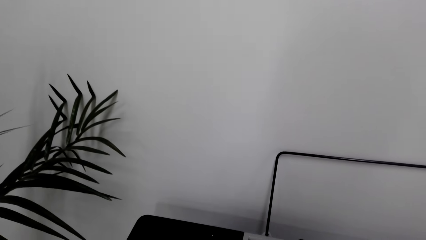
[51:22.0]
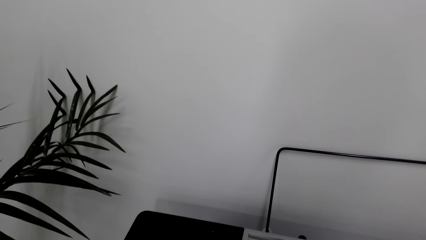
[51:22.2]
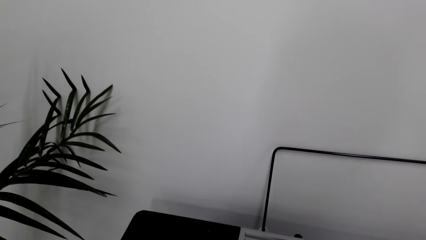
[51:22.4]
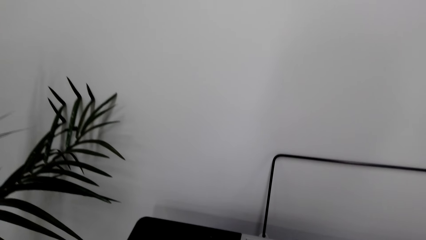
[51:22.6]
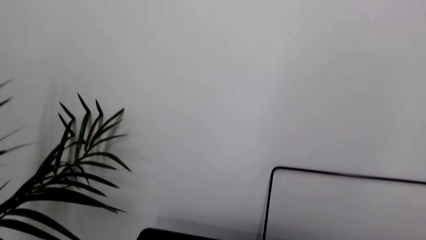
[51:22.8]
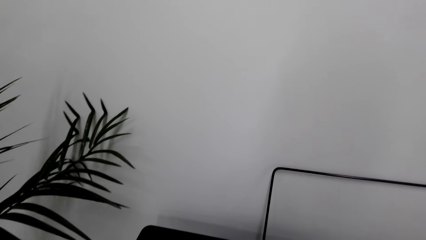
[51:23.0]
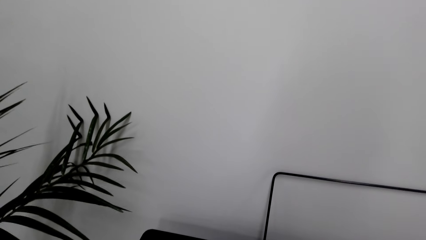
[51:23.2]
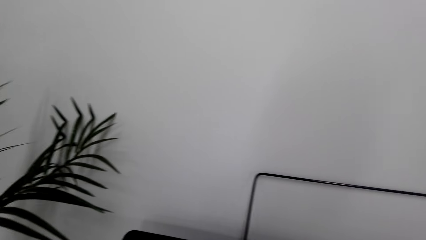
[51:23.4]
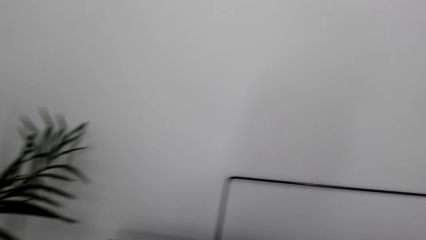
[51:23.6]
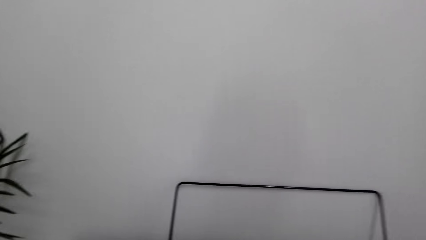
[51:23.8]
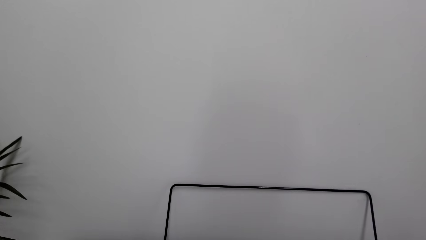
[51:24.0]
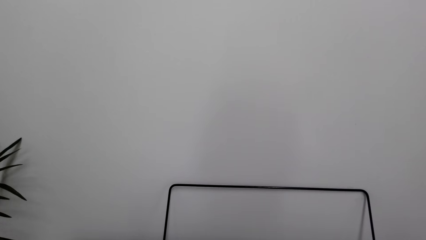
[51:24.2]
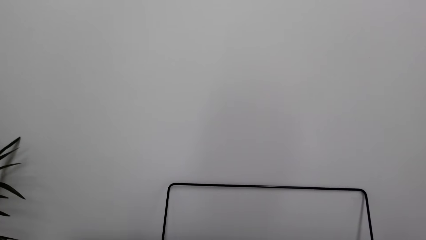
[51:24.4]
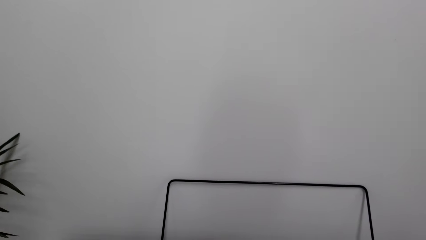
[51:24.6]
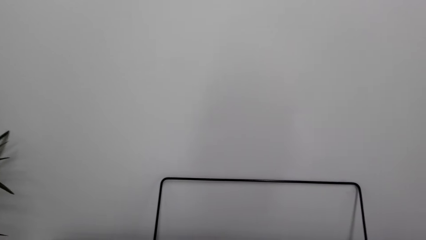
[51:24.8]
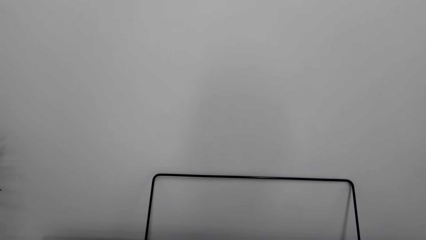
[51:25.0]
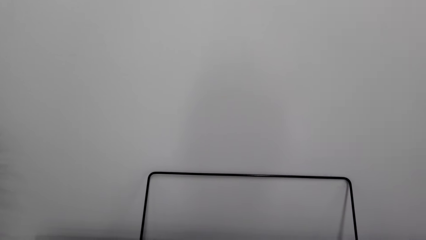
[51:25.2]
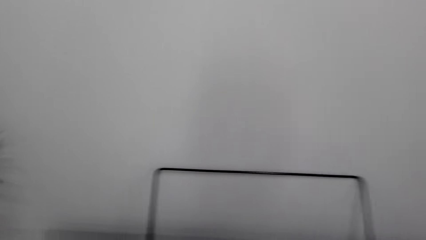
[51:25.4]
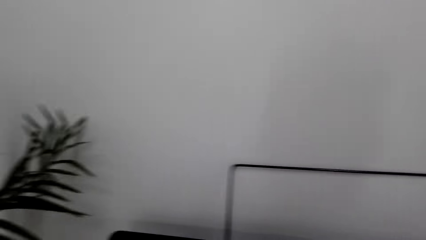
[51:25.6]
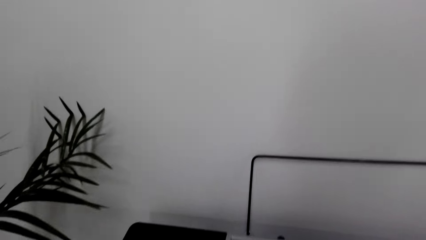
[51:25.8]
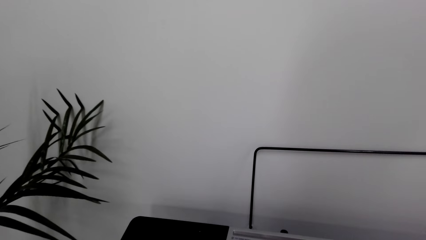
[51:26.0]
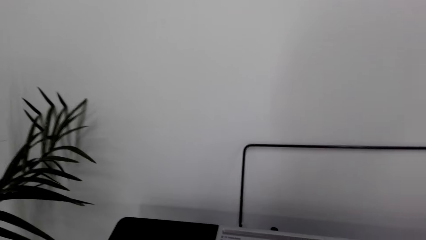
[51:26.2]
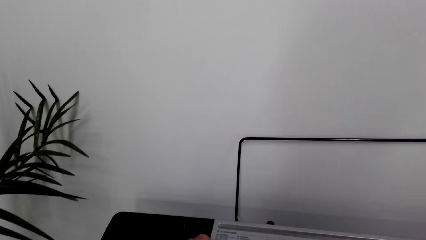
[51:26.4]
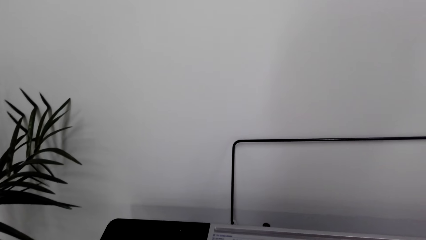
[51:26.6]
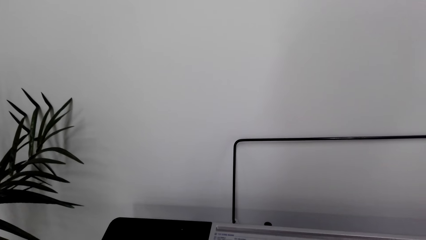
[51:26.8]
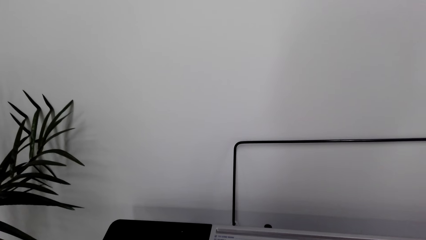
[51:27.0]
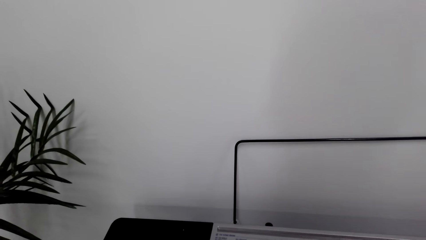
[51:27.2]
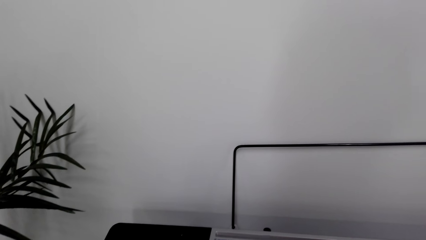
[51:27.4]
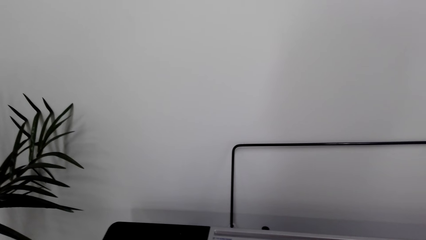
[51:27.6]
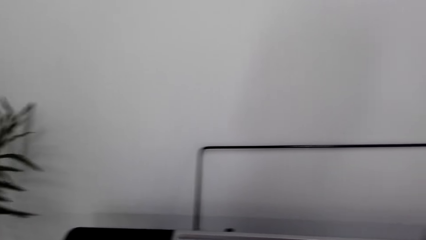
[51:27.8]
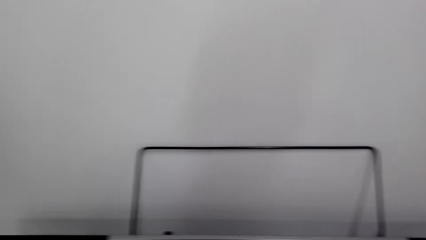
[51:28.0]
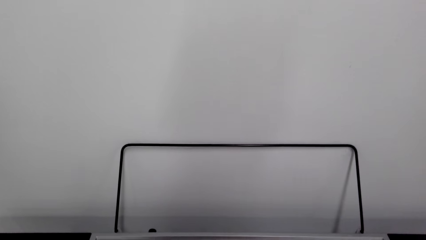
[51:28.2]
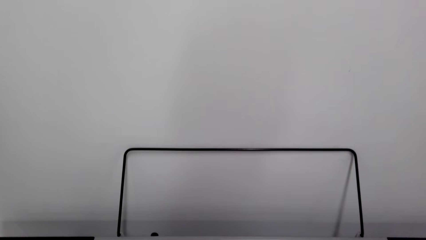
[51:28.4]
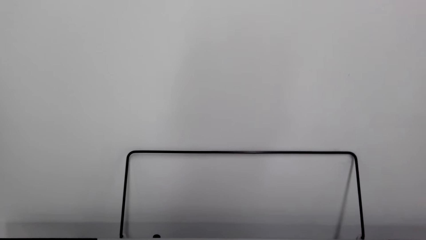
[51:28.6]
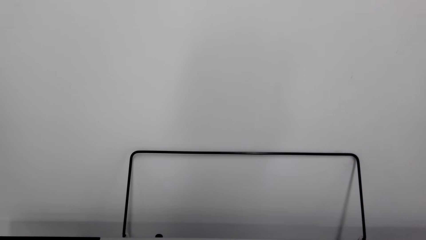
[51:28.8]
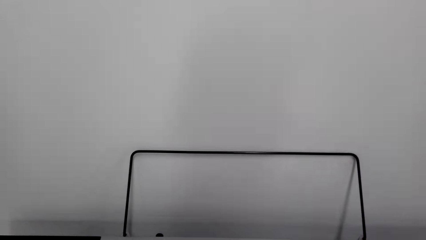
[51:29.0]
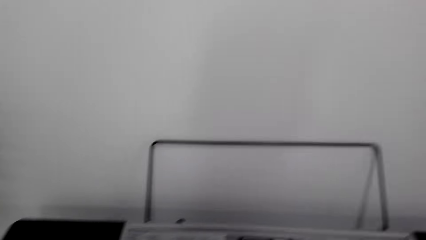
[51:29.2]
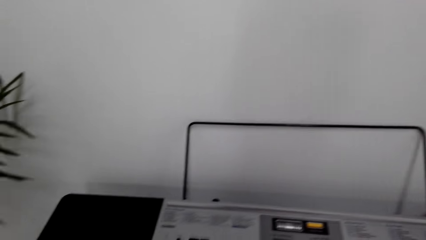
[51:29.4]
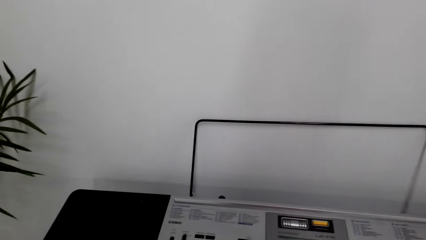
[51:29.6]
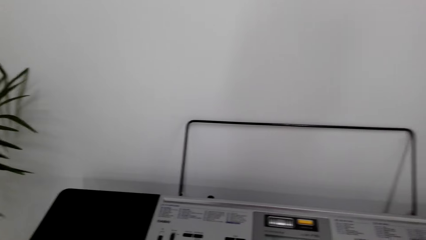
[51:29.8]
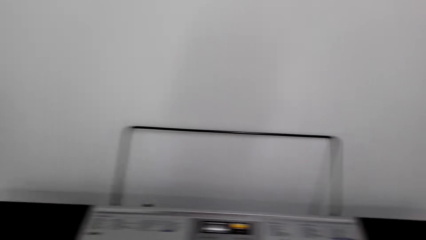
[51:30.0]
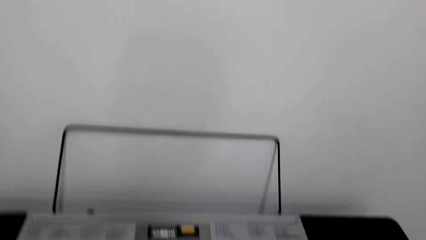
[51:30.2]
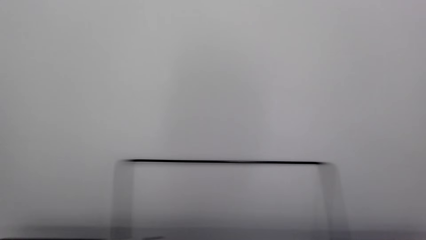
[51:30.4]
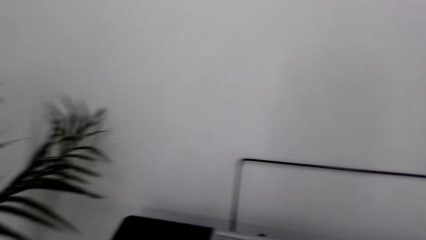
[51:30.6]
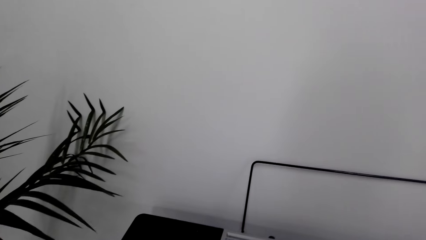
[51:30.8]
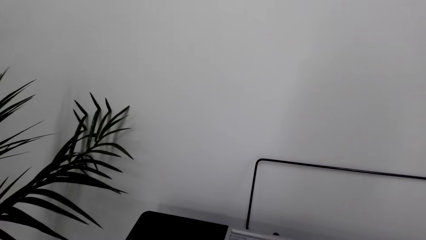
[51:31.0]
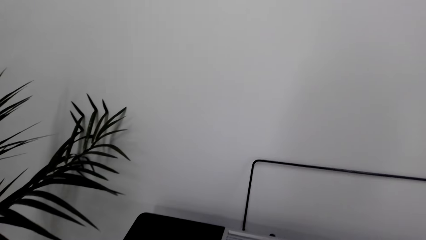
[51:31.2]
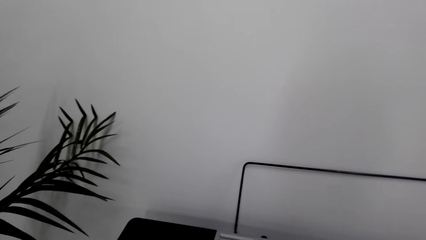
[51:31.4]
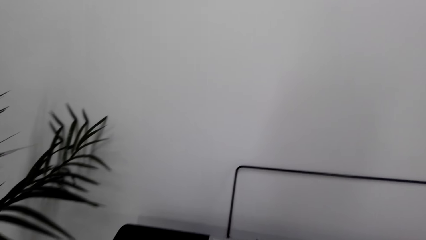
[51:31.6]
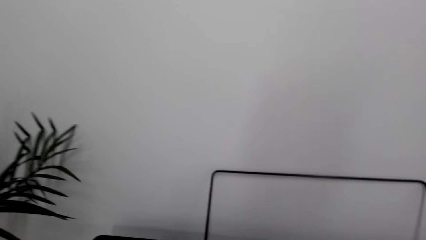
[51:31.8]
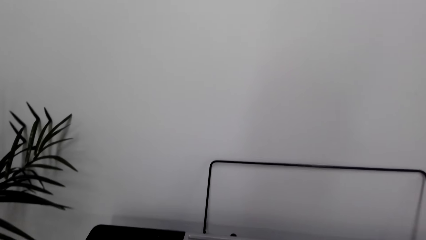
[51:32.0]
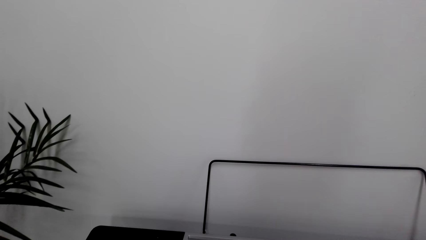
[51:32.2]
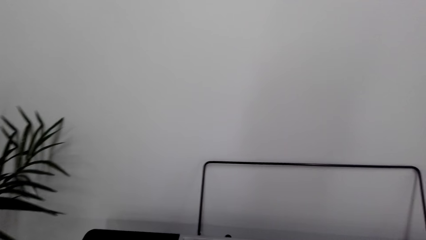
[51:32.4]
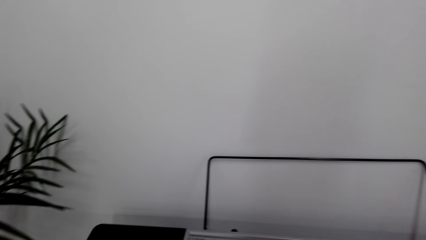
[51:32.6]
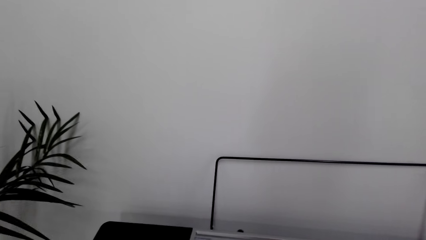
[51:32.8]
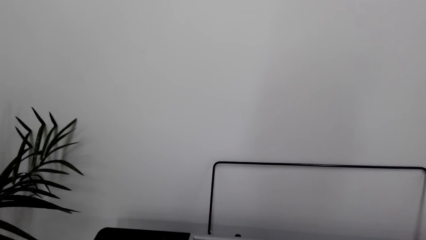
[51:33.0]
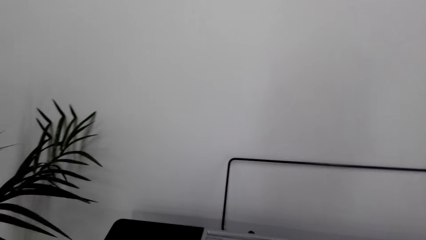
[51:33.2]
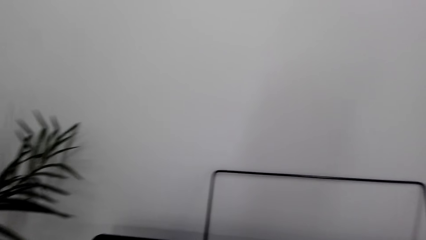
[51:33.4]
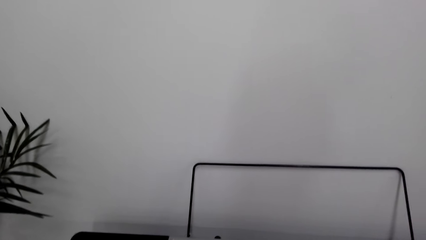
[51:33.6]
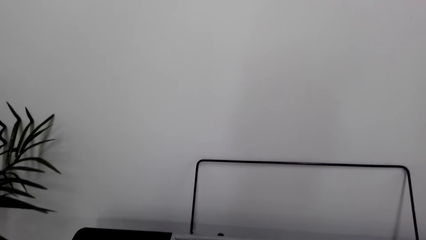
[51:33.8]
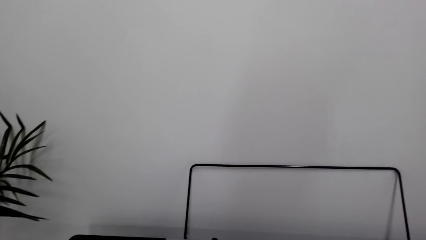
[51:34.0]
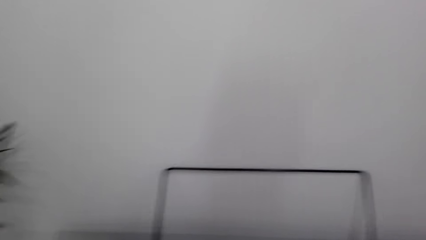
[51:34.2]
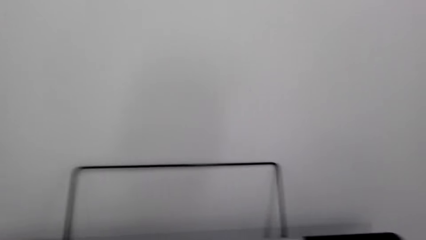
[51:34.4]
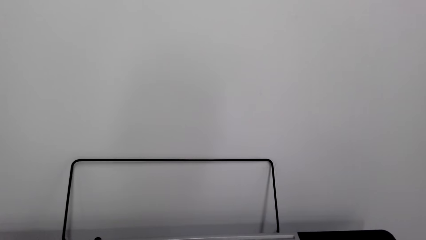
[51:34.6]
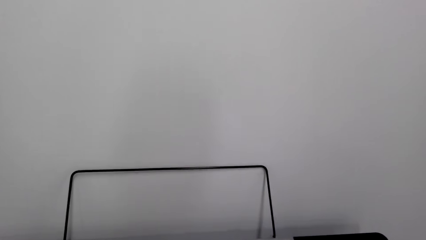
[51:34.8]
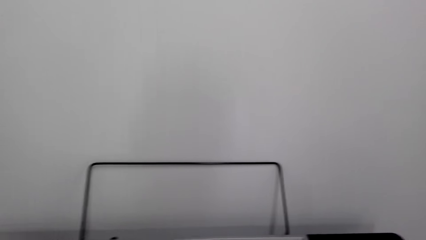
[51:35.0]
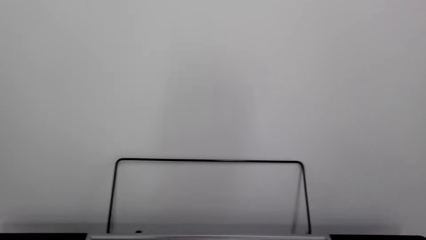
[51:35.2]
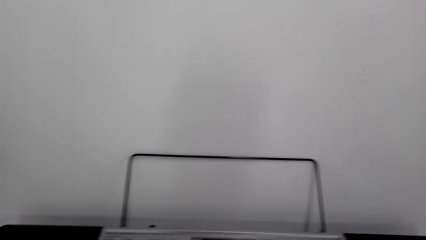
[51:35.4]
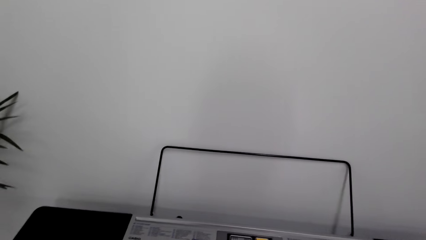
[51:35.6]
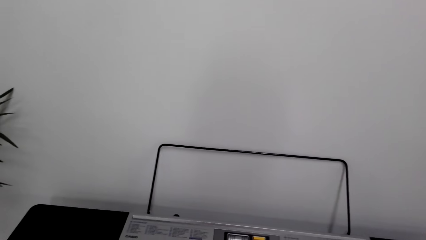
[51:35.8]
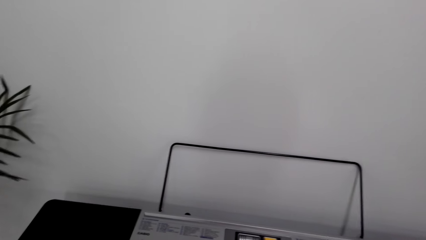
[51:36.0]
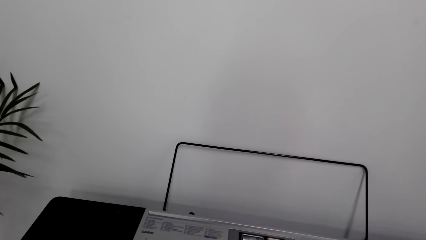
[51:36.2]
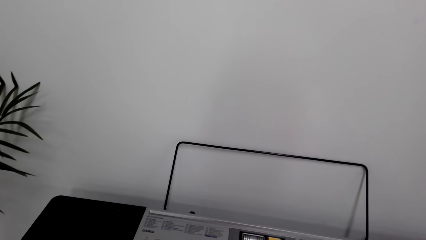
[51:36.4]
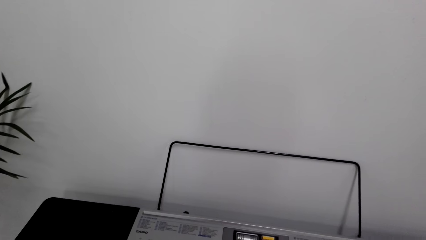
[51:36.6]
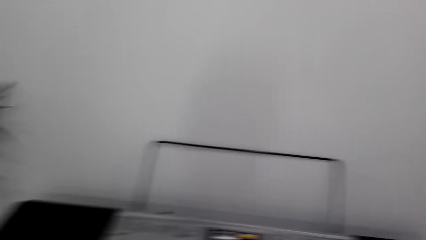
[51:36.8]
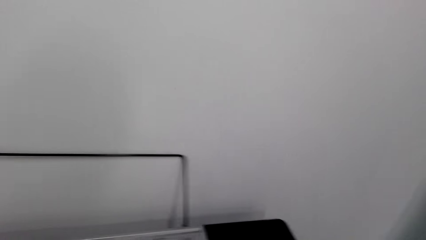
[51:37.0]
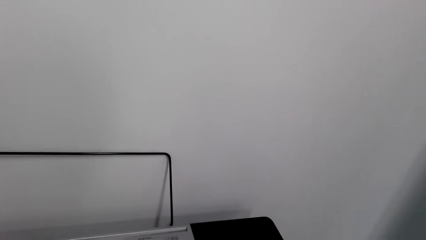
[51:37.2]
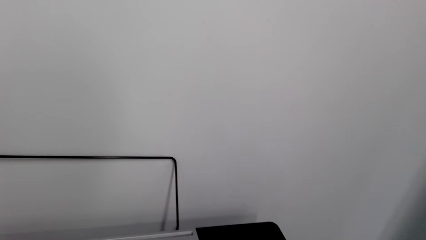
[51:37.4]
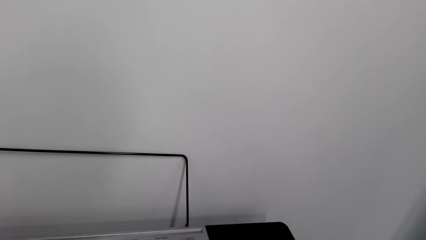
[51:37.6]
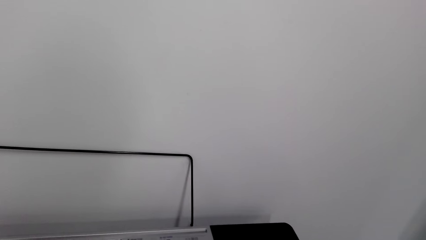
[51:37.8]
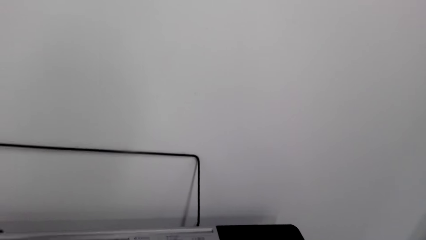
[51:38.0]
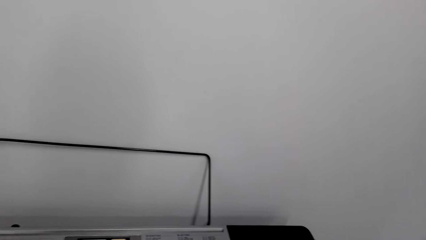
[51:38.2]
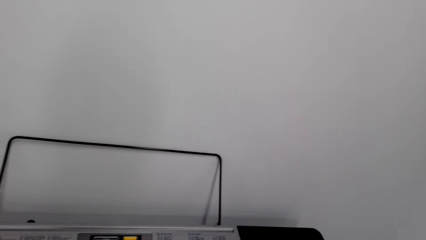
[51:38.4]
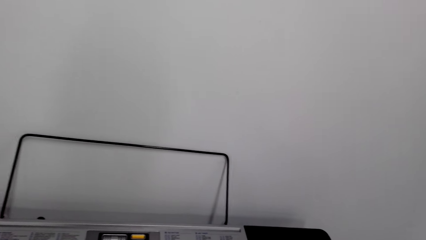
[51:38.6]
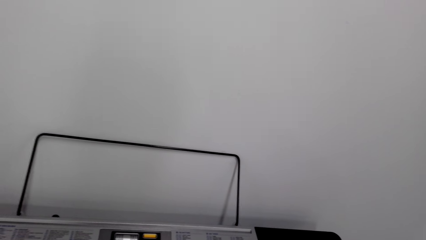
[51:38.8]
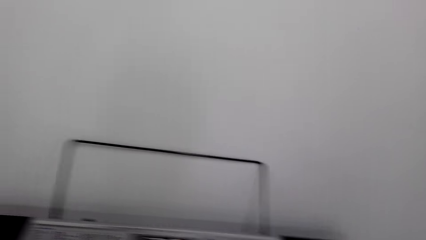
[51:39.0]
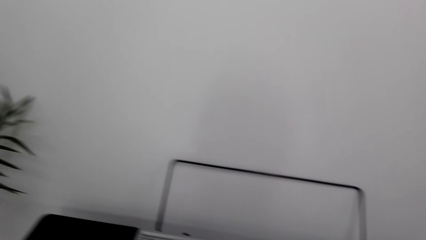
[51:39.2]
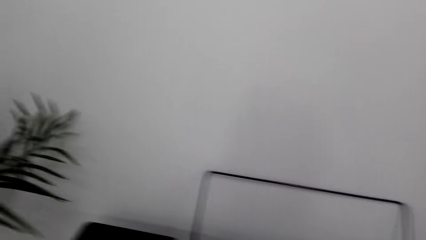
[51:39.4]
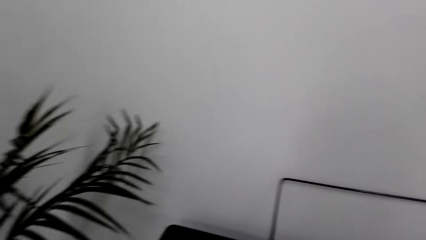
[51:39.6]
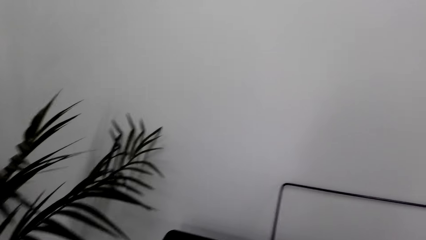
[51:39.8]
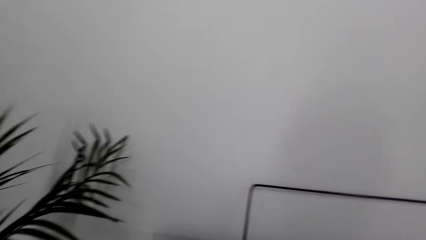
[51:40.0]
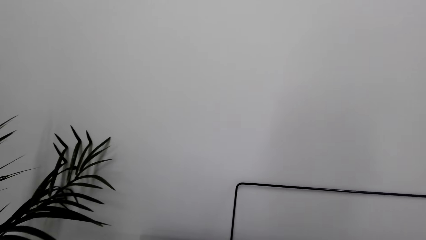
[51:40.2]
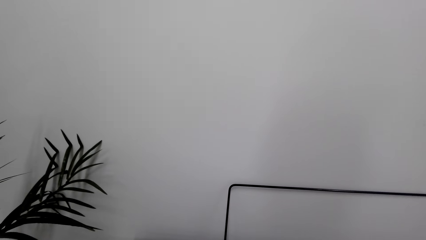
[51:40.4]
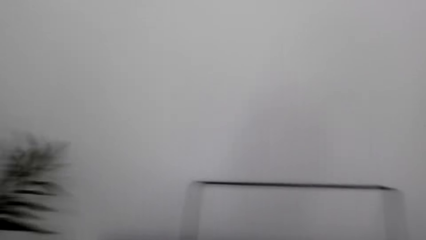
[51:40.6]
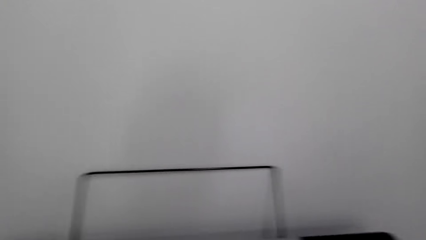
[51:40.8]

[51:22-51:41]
The camera wearer plays the guitar or piano. They play the piano again. They talk.
